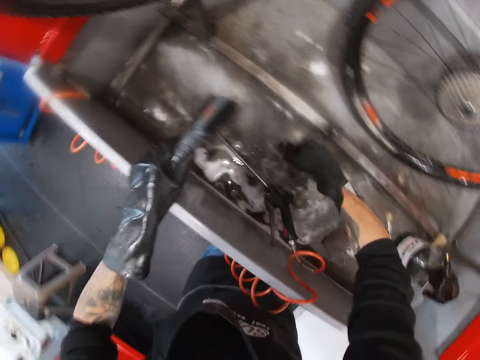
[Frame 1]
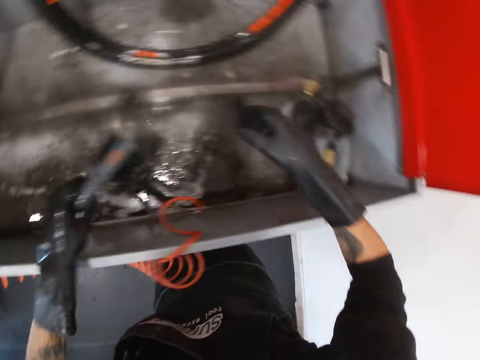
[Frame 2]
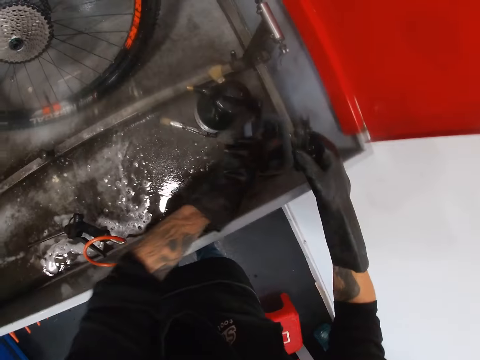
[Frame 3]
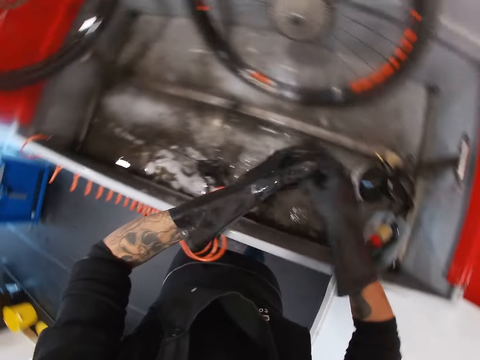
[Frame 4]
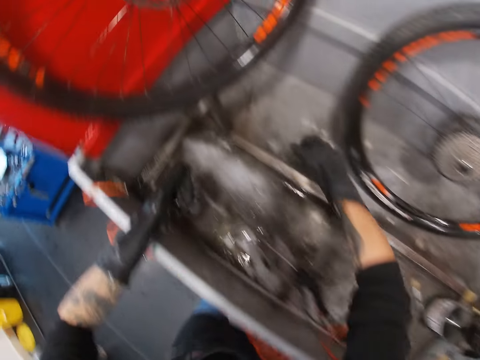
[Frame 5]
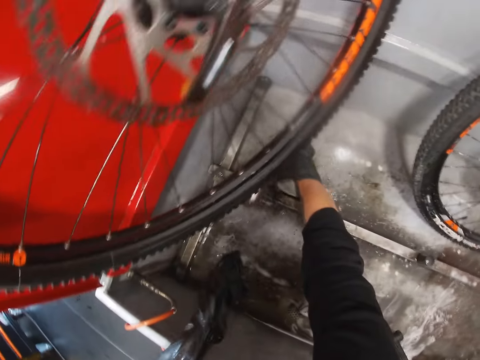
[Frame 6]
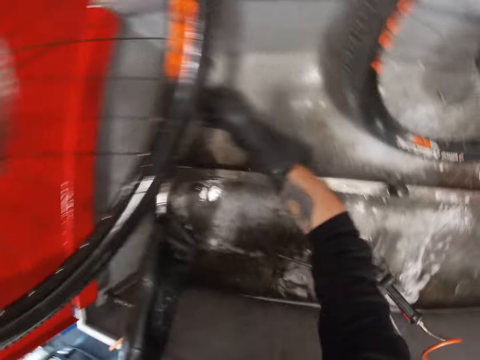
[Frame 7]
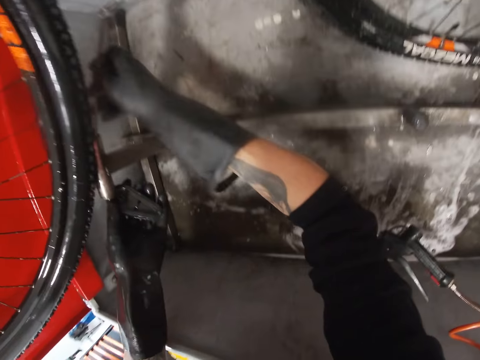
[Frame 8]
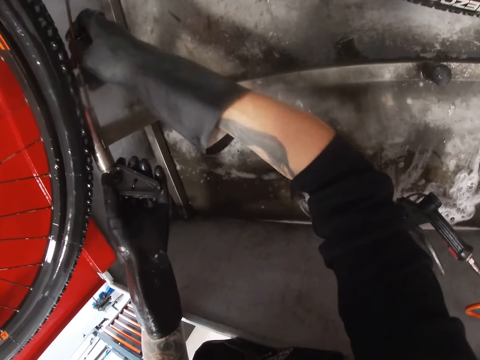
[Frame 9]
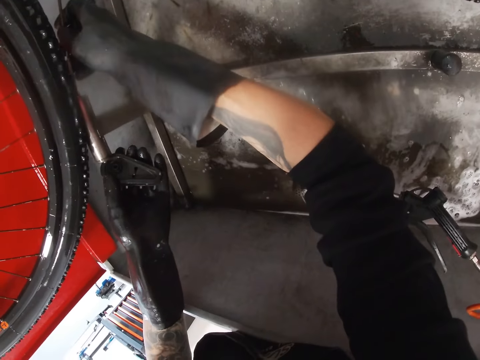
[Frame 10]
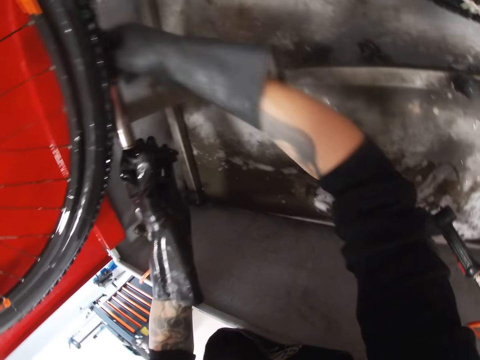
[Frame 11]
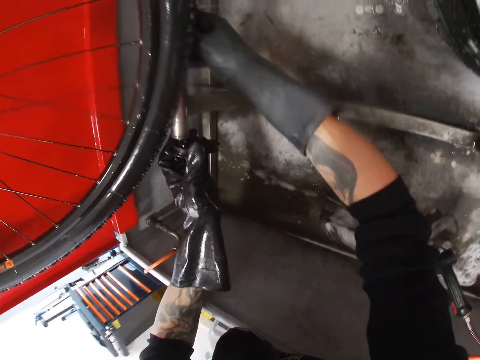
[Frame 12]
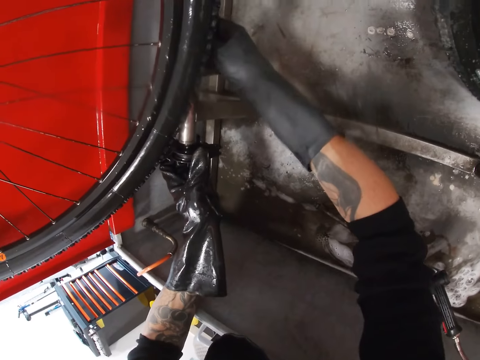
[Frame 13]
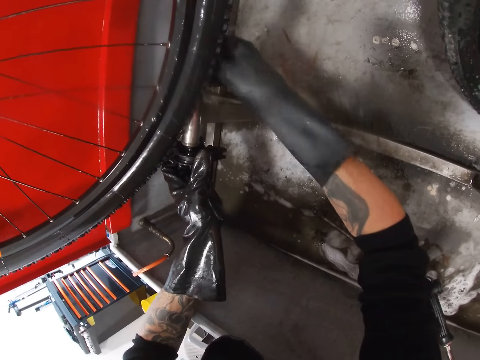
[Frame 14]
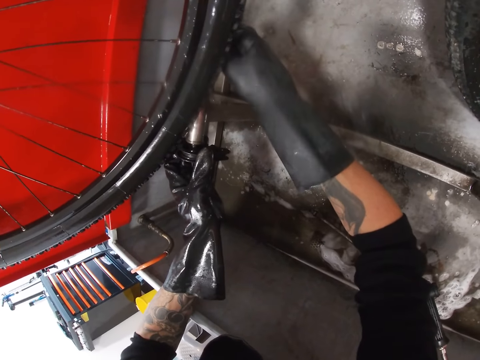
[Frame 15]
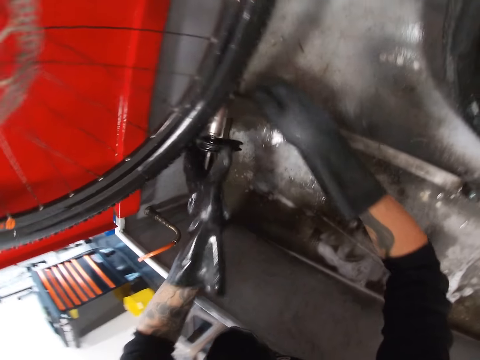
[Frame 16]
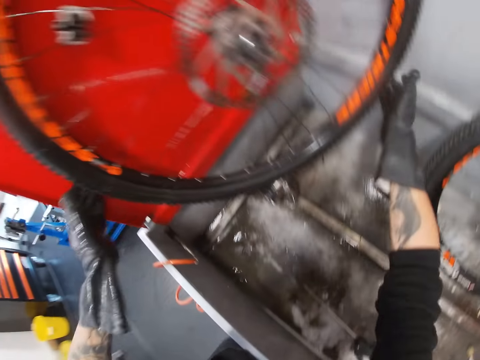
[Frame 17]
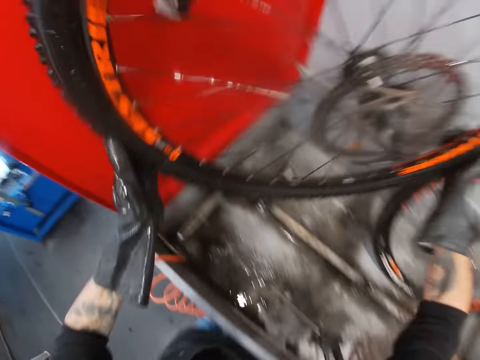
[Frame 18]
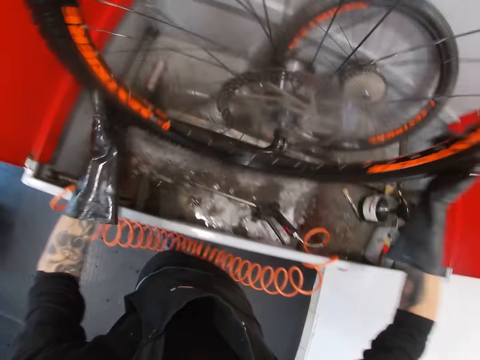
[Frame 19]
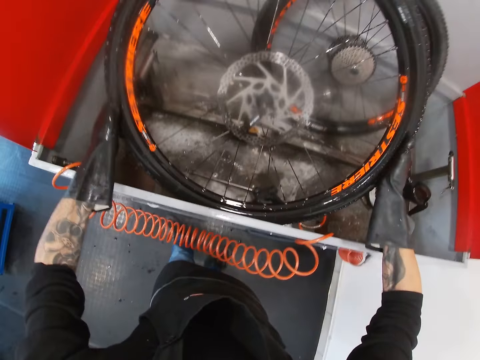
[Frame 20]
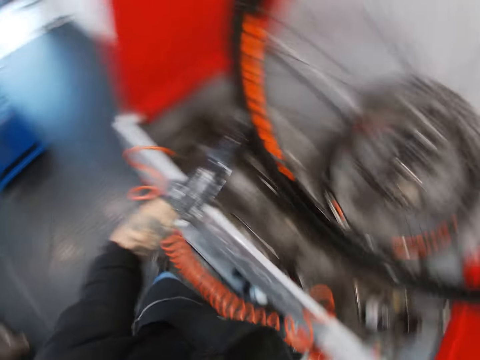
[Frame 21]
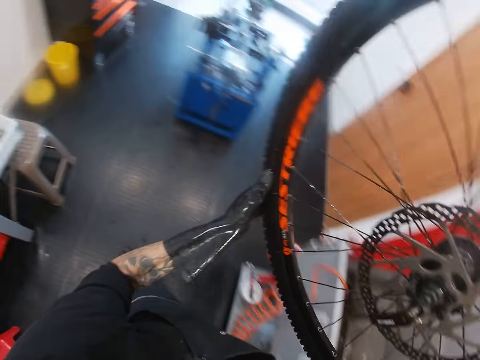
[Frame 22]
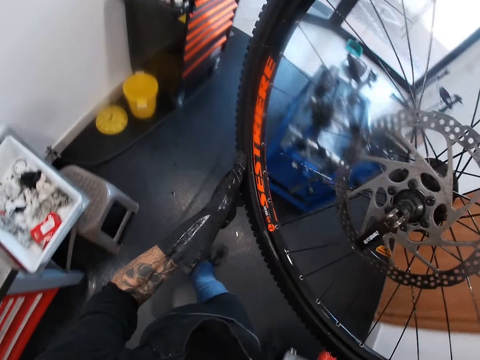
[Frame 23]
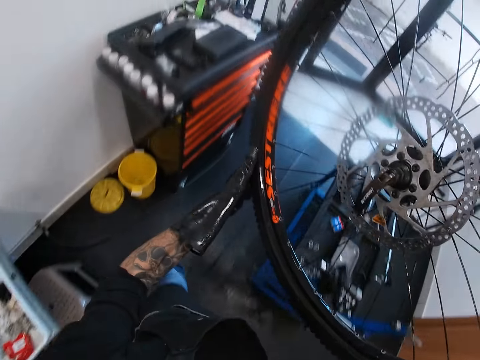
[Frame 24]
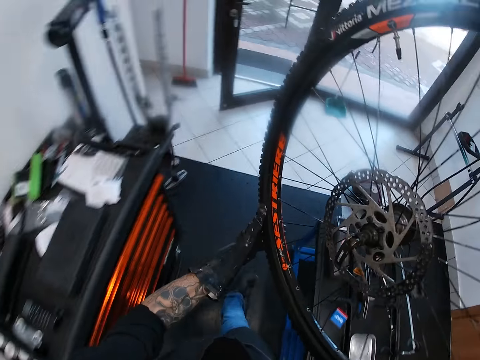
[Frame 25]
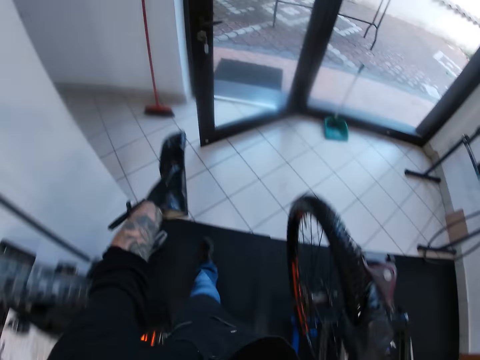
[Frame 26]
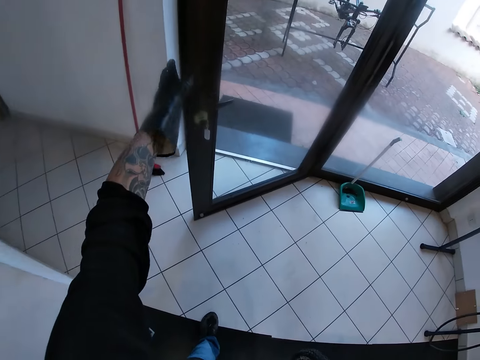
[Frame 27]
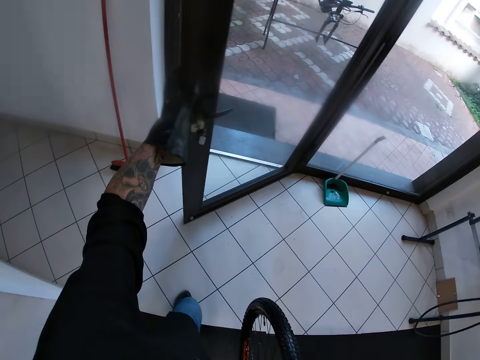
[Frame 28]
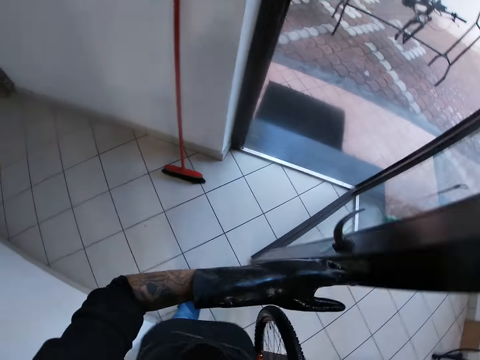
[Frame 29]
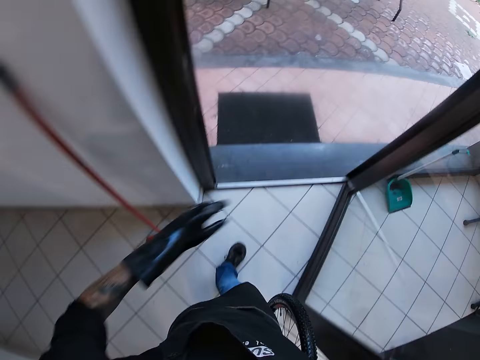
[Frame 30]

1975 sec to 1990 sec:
The camera wearer picks up a tube from the floor of the workstation. He drops the brush on the floor of the workstation with his left hand. He passes the brush from his right hand to his left hand. He picks up an iron rod from the floor of the workstation with his right hand. He fixes the iron rod under the wheel in the workstation with his right hand. He fixes the tube in the workstation with his left hand. He carries the bicycle tire from the workstation with both hands. He picks up the wheel. He drops the bicycle tire inside the workstation with both hands. He carries the bicycle tire from the workstation with both hands. He walks at the garage. He opens a door with his left hand.

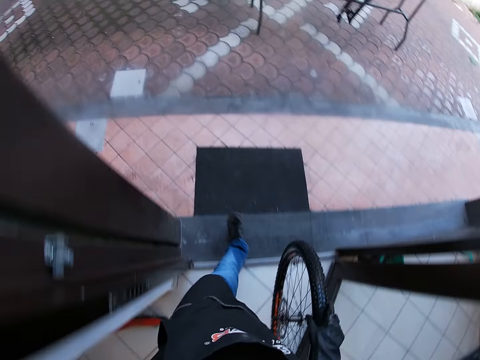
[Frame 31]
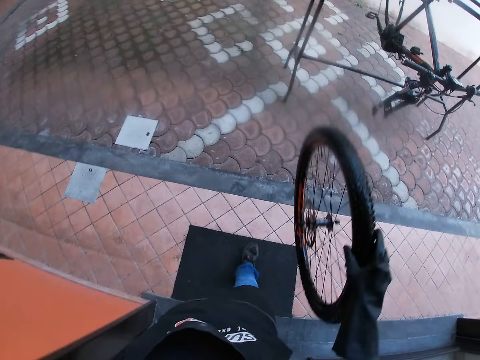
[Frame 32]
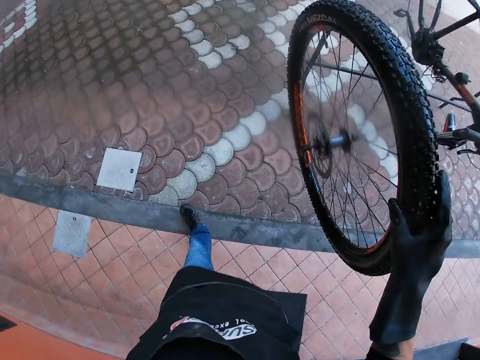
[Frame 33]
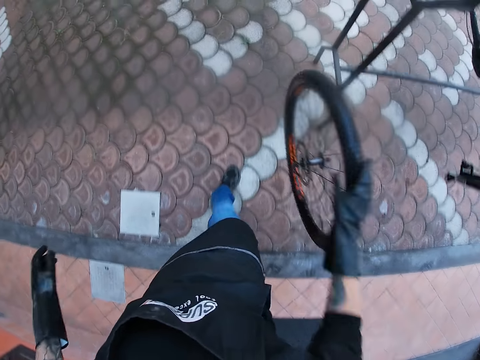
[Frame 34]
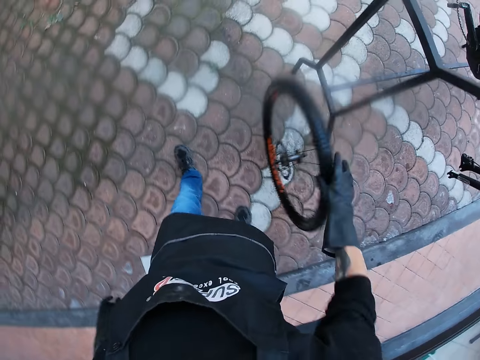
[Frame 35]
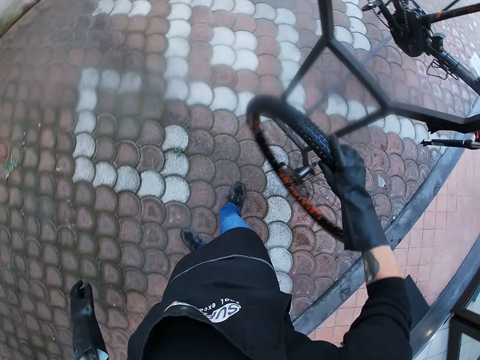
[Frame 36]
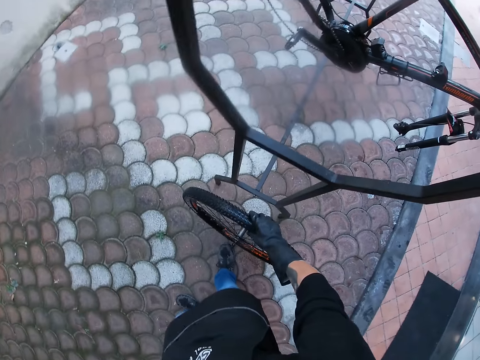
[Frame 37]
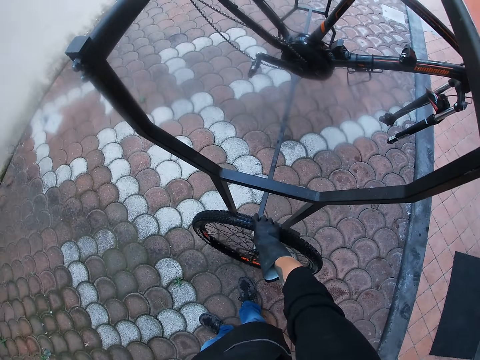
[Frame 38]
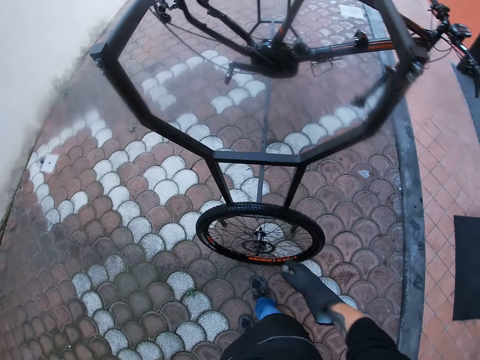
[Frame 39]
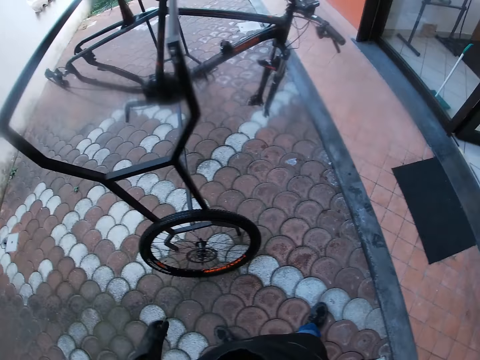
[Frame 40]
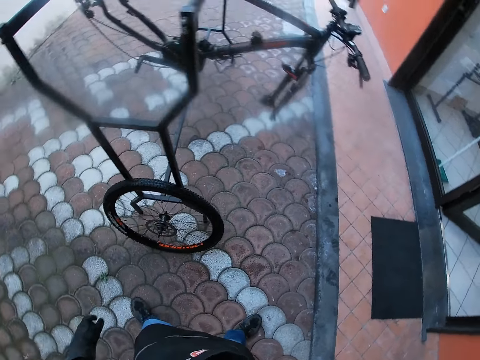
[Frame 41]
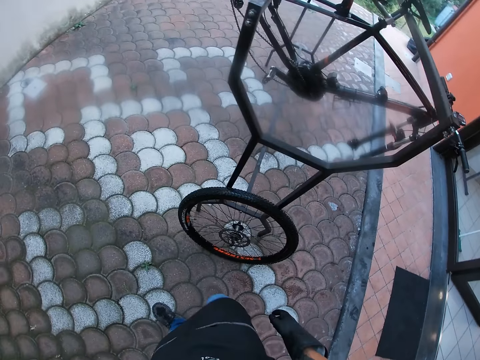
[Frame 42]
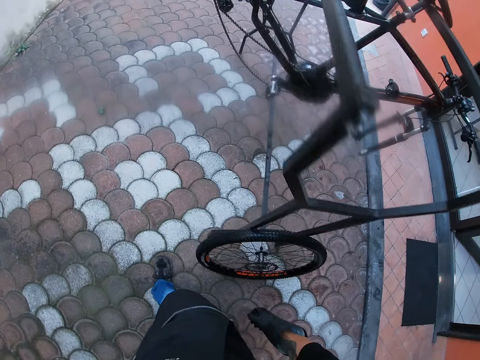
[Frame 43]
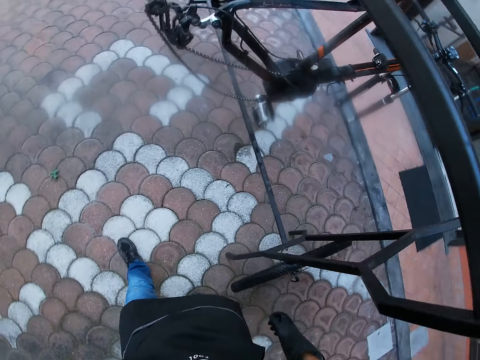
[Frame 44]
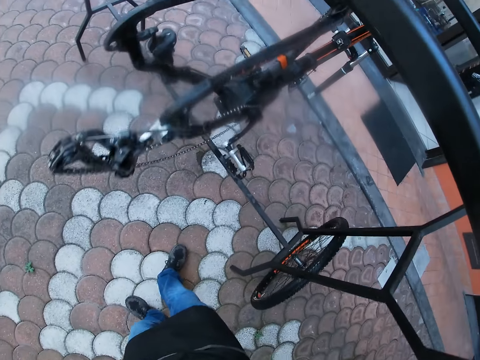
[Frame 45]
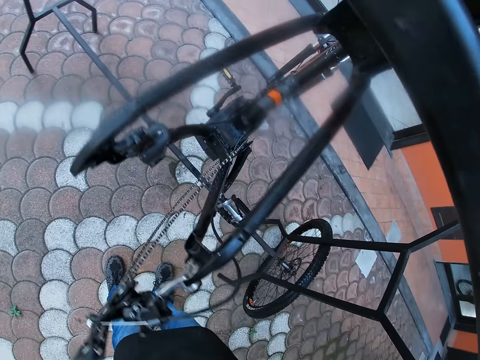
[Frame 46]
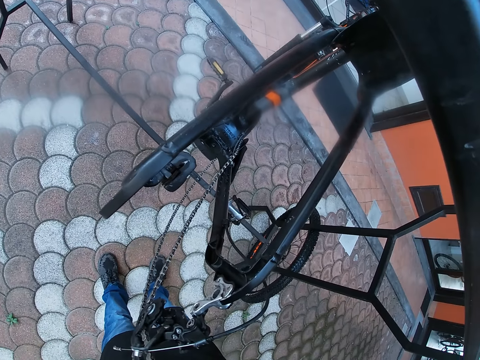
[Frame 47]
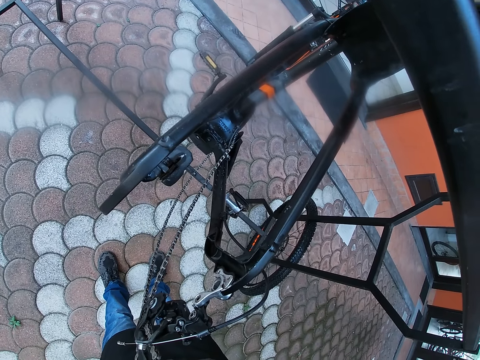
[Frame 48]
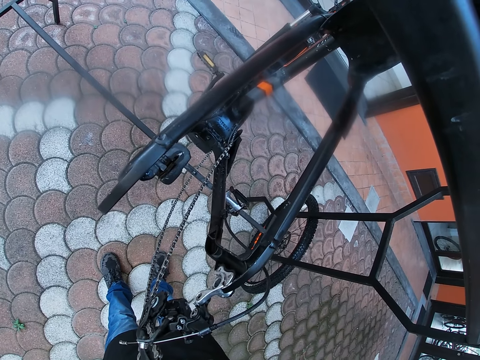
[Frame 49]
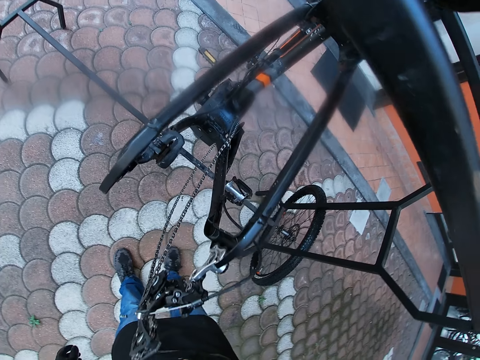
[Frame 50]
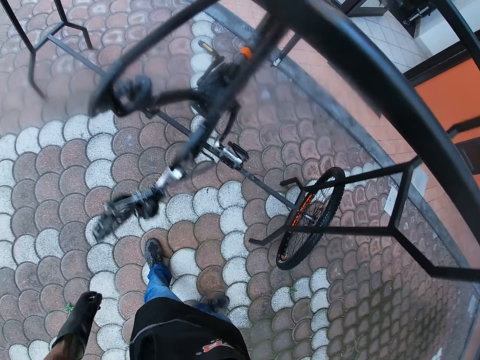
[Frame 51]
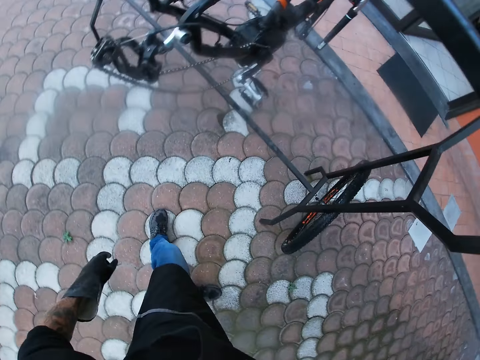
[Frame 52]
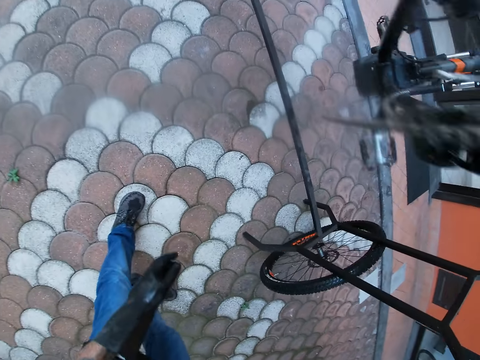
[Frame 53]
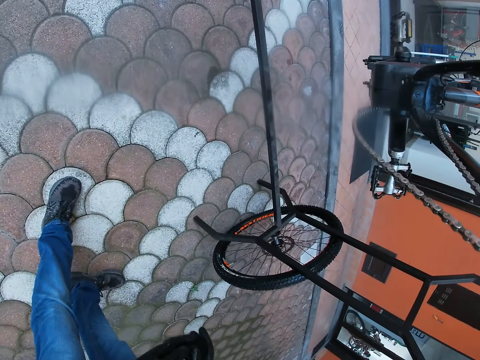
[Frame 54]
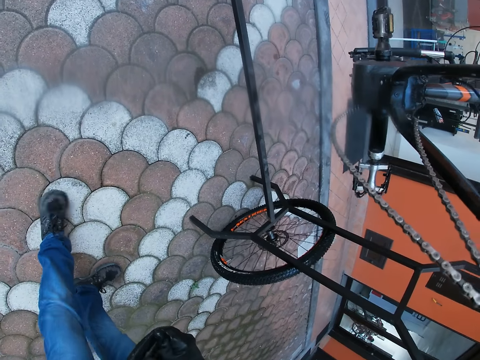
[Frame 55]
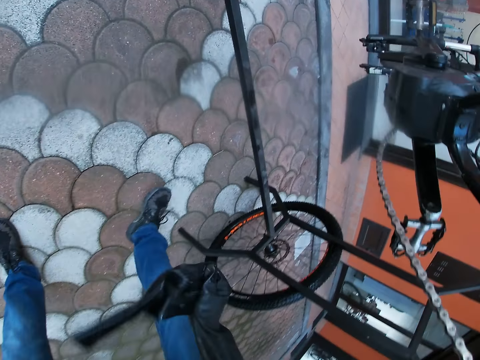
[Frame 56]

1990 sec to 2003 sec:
The camera wearer walks outside from a workshop. He bounces the bicycle tire on a floor with his right hand. He hits the ground with the wheel. He drops the bicycle tire on the floor with his right hand. He puts the wheel against the stand. He walks. He holds the chain guard. He moves around. He removes a glove from his left hand with his right hand.
